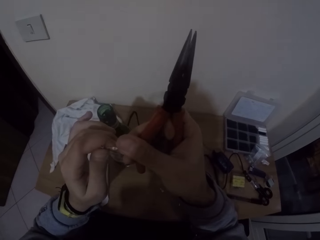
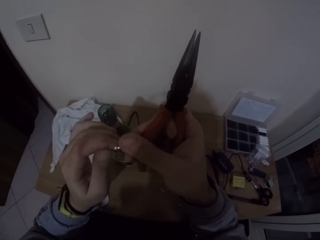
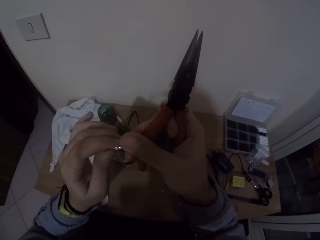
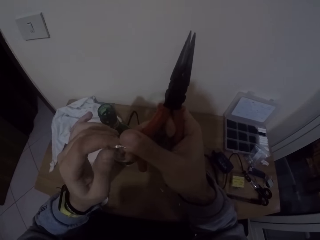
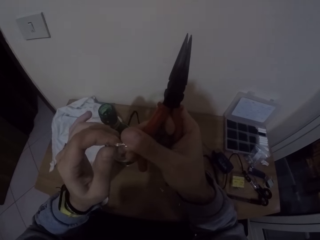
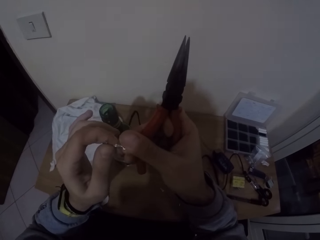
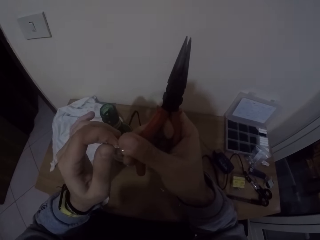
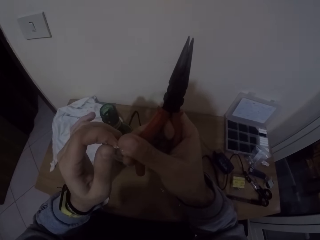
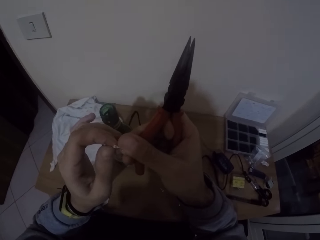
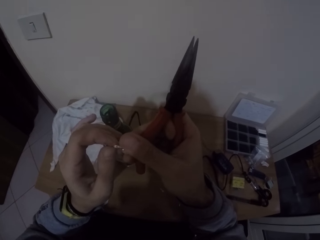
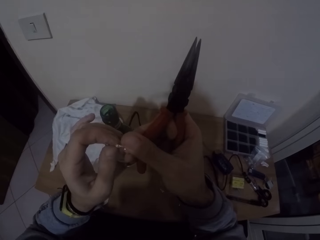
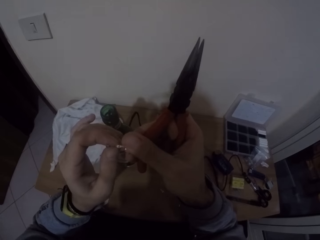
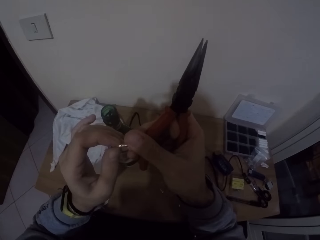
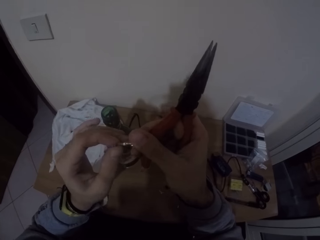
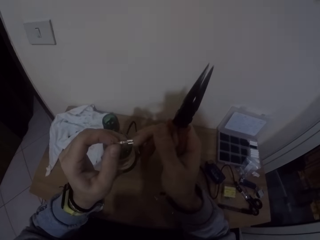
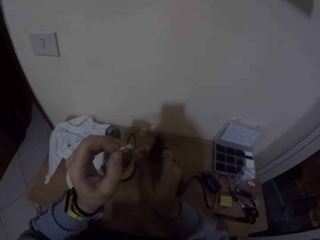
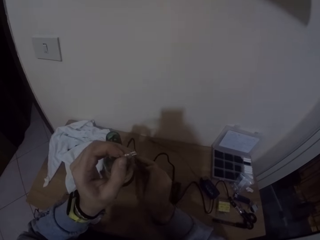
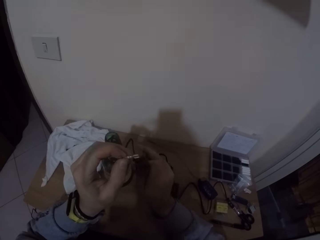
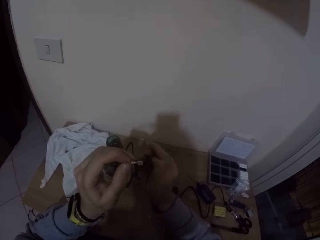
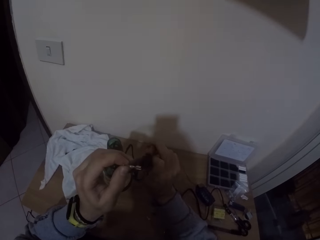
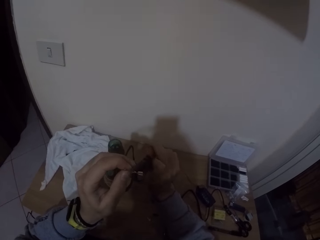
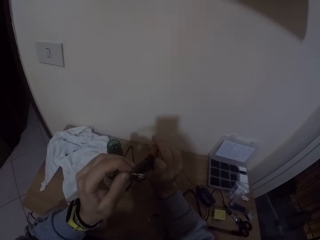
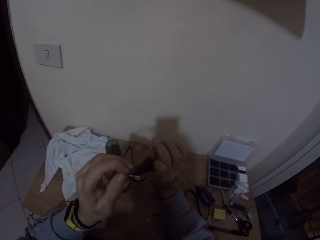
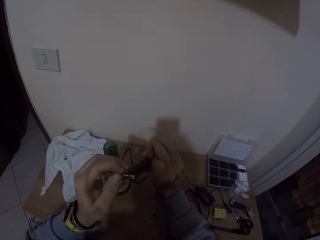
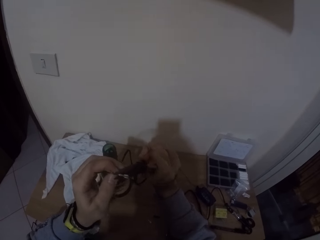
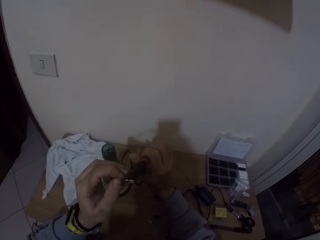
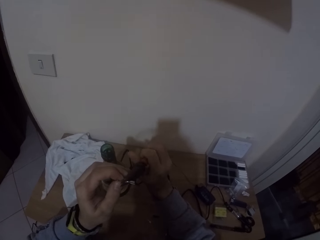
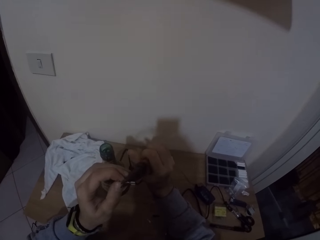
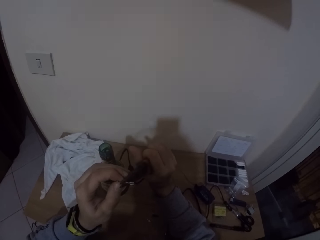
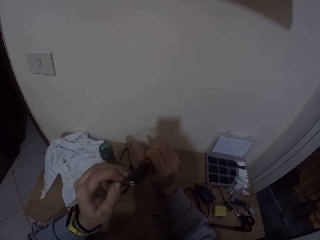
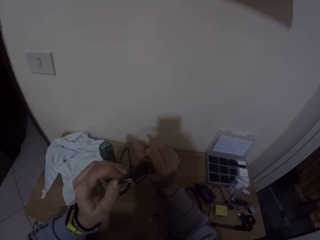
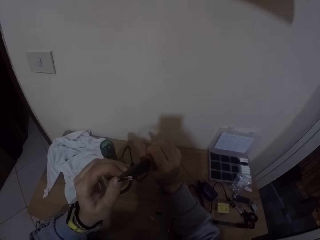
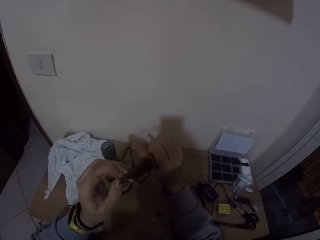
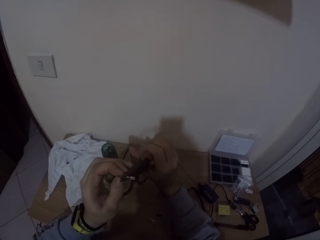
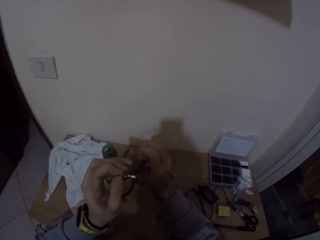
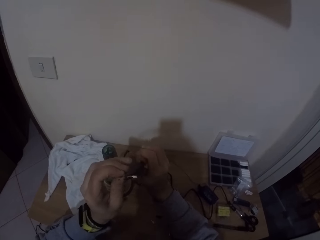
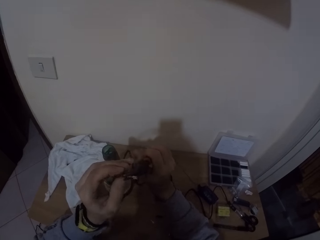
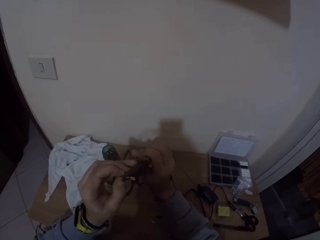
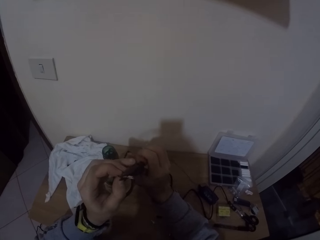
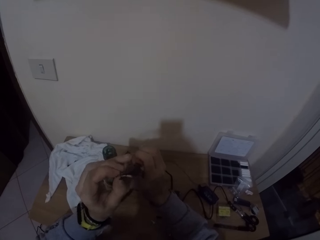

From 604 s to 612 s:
The camera wearer samples the wires. He removes his right hand from the clip. He tightens the clip to the wire with the pliers in his right hand. He fixes the wires with the pliers.

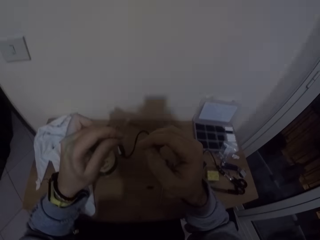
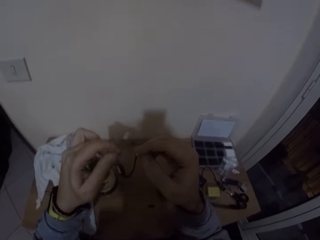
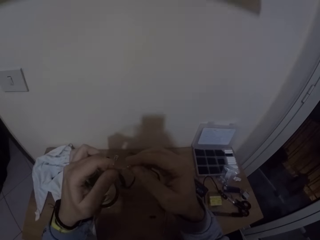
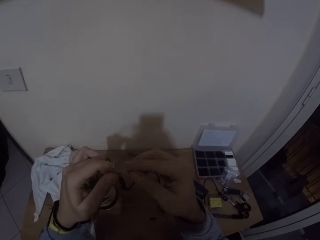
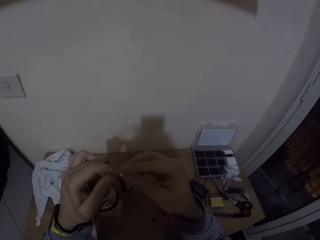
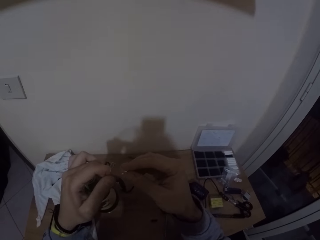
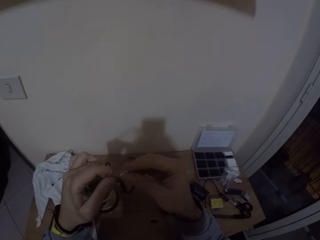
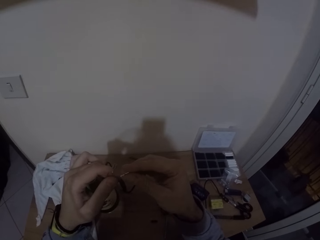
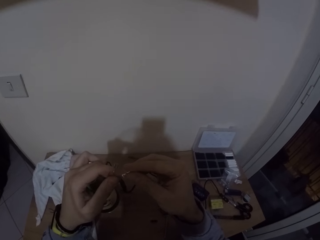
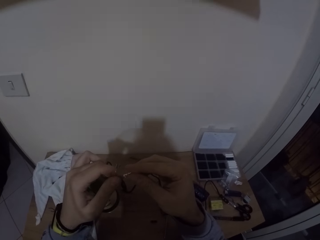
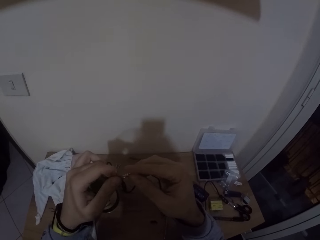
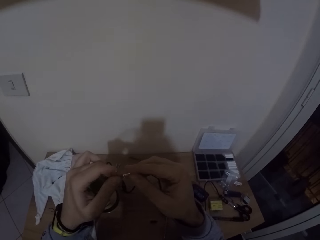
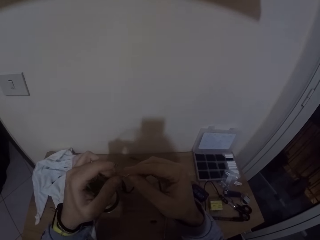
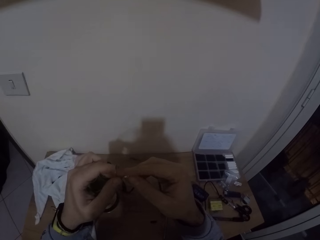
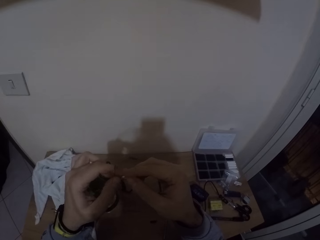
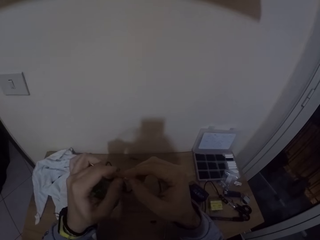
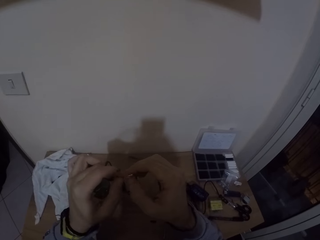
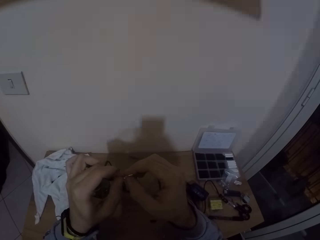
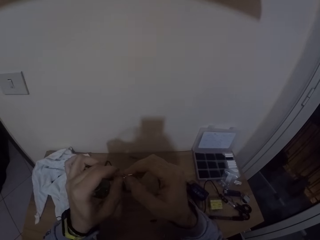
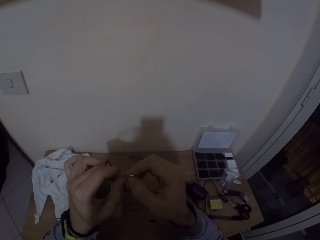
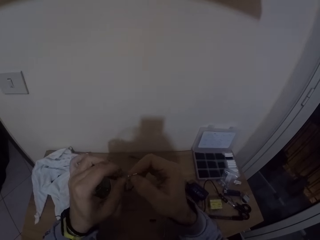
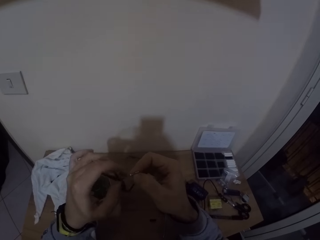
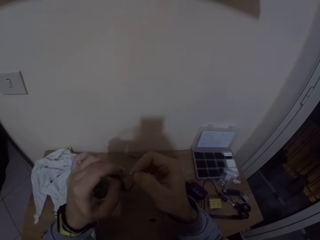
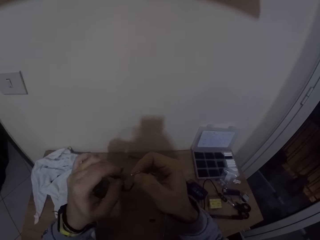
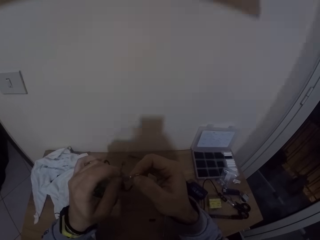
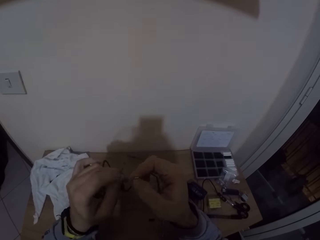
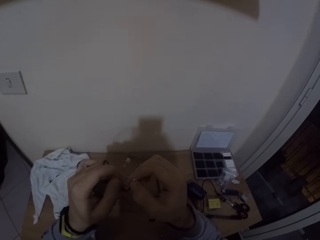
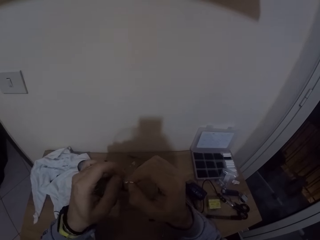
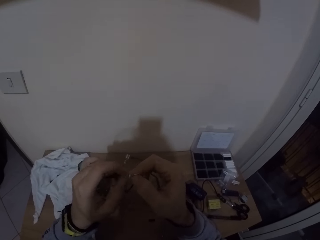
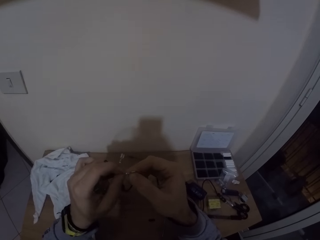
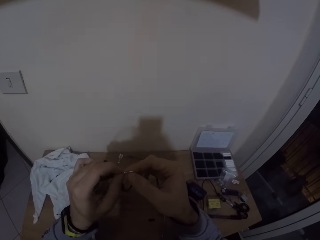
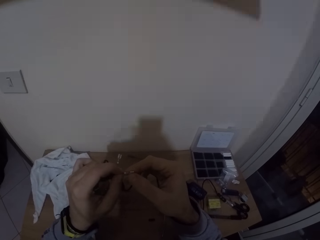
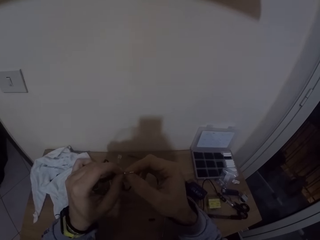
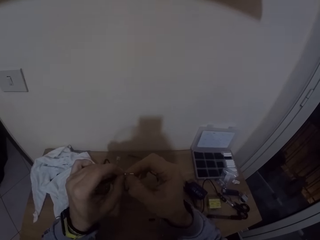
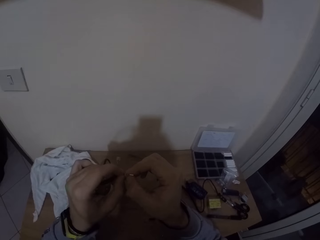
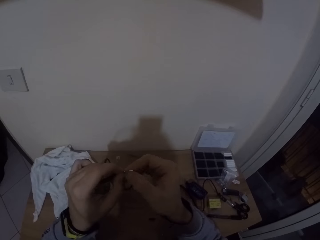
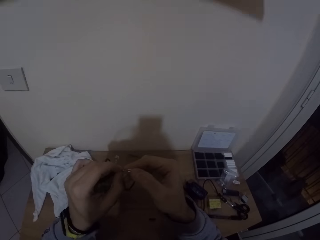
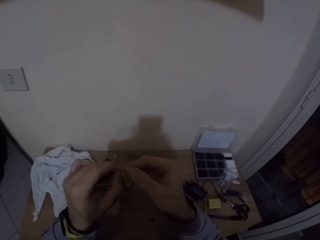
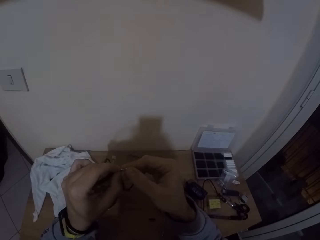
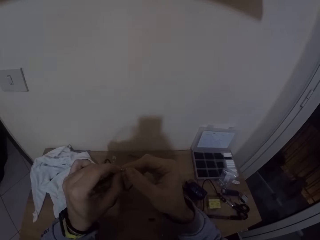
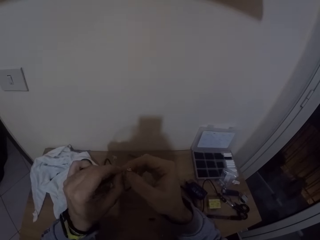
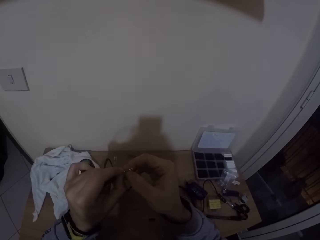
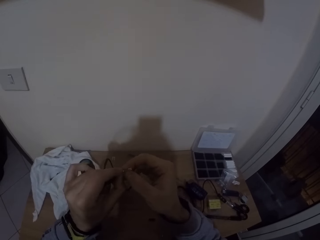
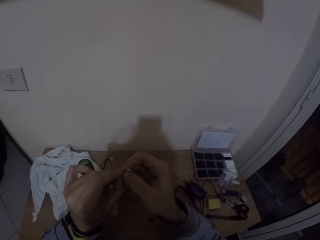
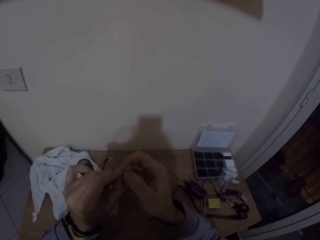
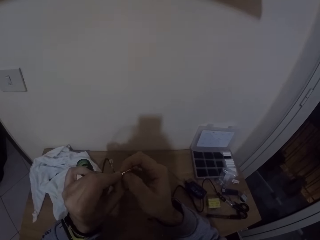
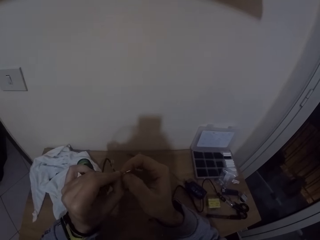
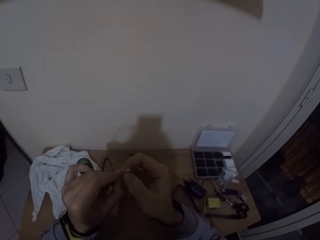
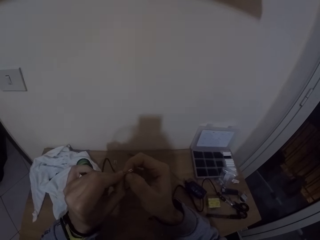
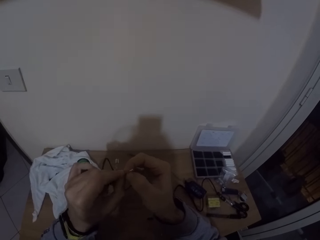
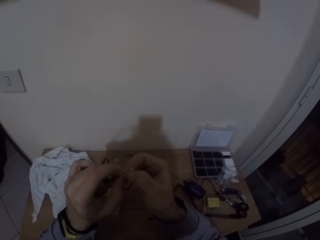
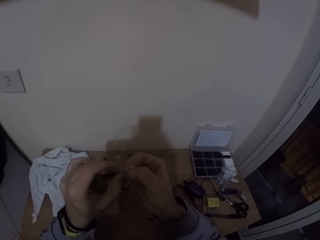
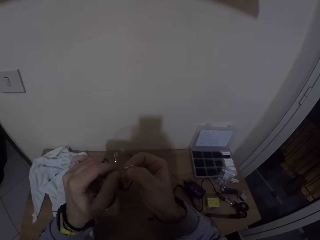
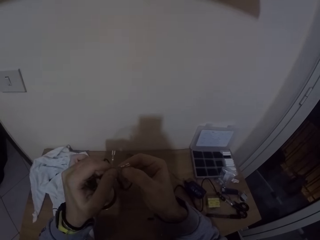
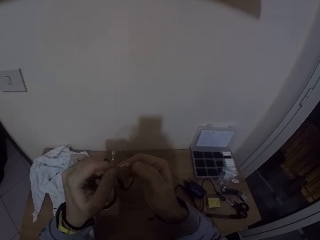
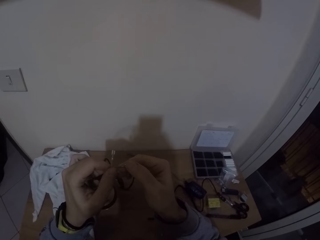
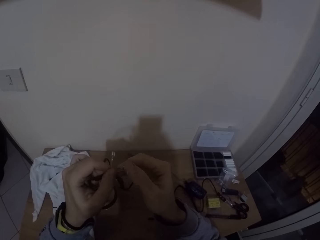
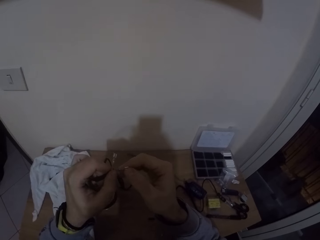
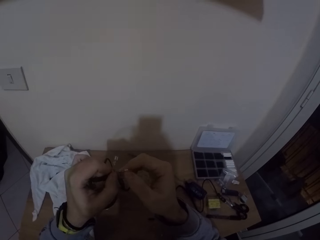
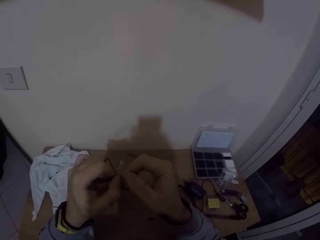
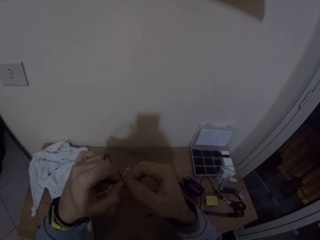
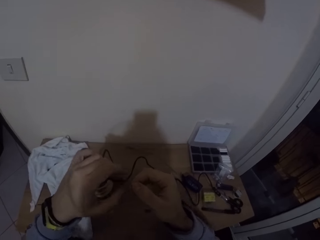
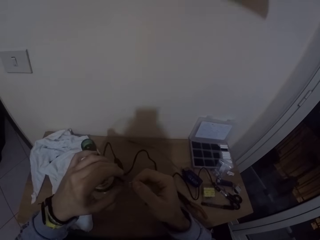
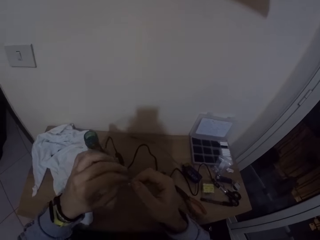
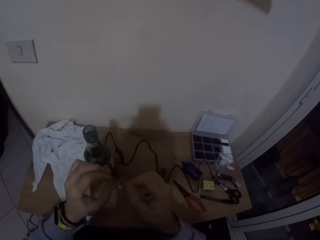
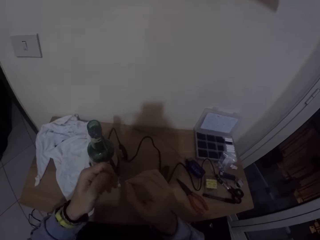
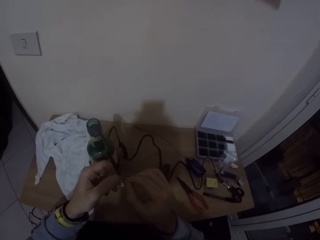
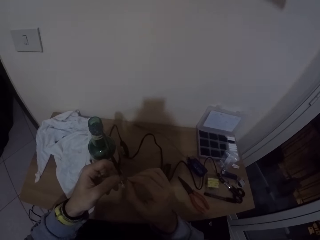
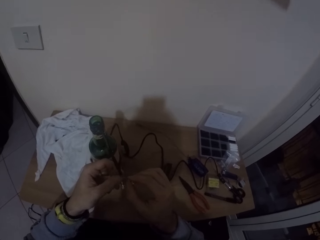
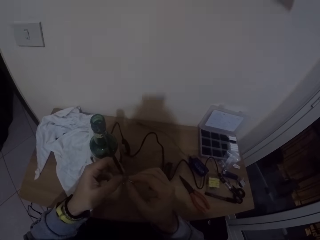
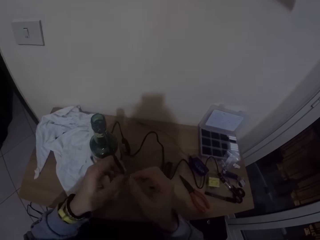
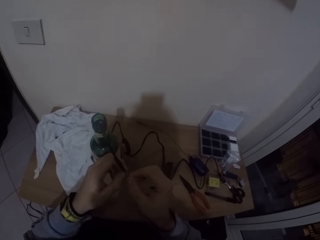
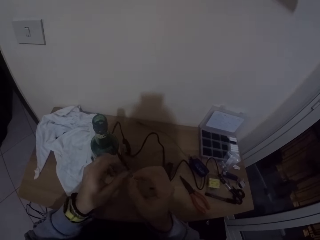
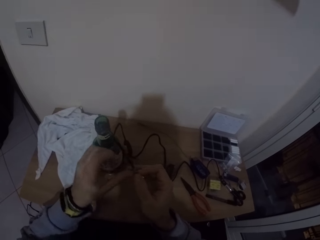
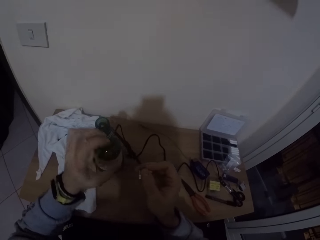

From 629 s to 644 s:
The camera wearer fixes the clip to the wire with his right hand.
